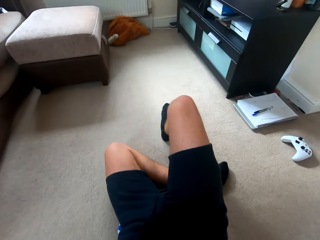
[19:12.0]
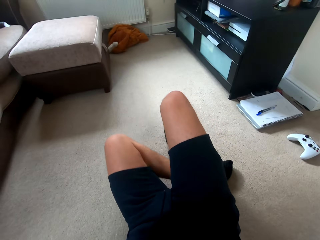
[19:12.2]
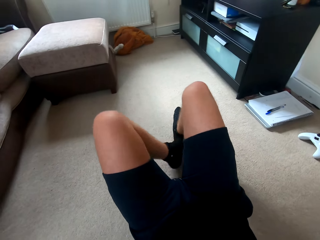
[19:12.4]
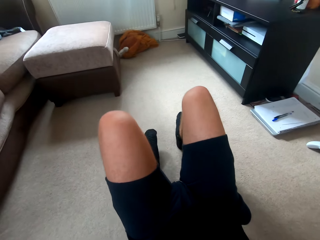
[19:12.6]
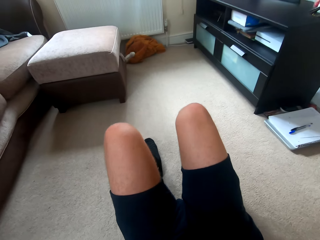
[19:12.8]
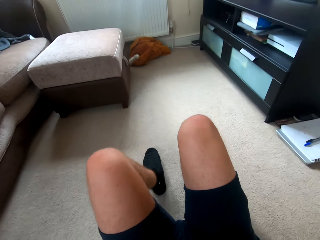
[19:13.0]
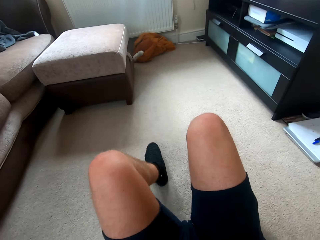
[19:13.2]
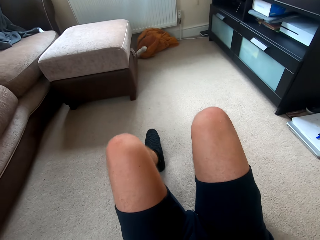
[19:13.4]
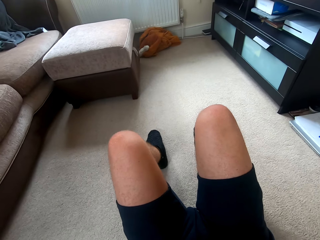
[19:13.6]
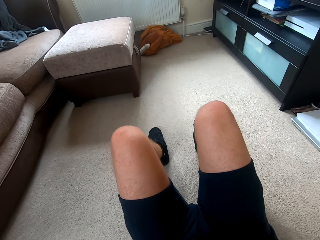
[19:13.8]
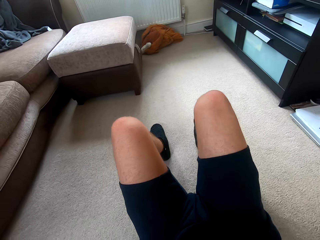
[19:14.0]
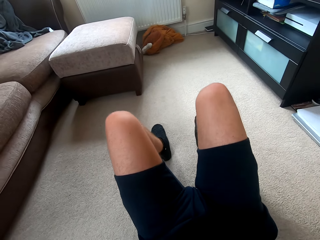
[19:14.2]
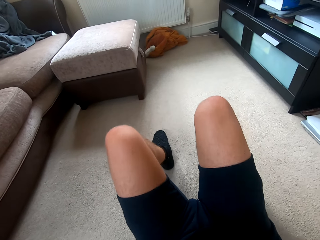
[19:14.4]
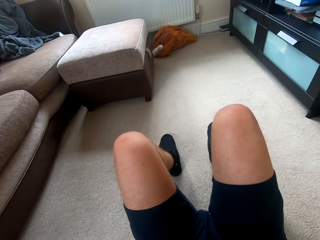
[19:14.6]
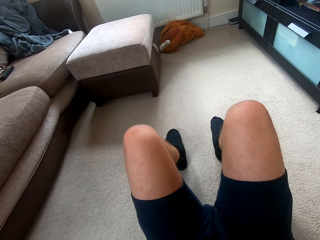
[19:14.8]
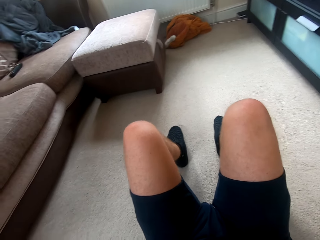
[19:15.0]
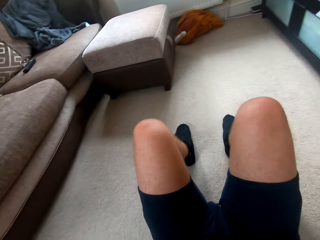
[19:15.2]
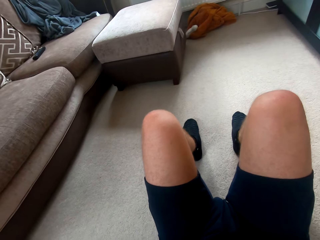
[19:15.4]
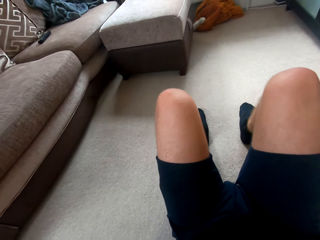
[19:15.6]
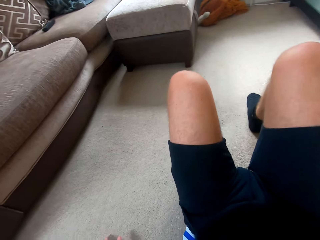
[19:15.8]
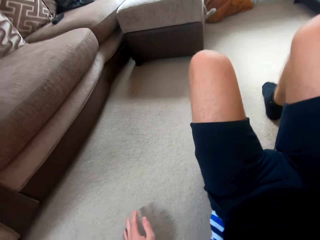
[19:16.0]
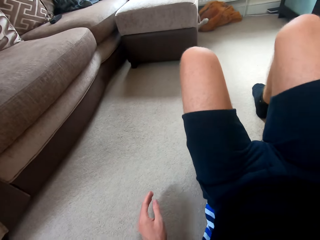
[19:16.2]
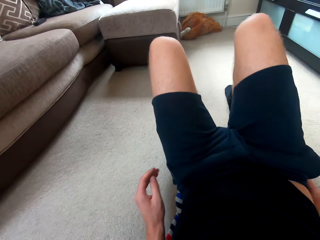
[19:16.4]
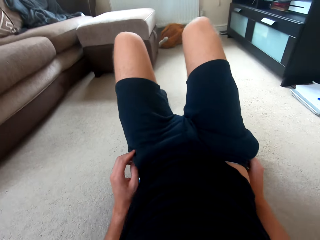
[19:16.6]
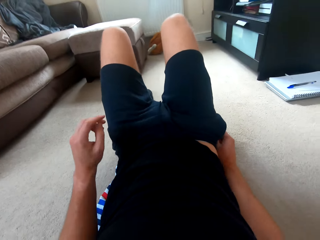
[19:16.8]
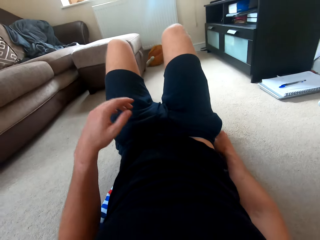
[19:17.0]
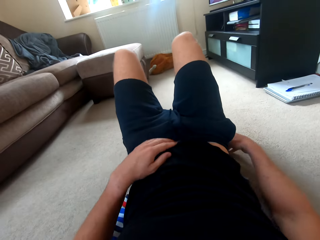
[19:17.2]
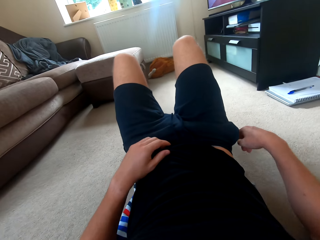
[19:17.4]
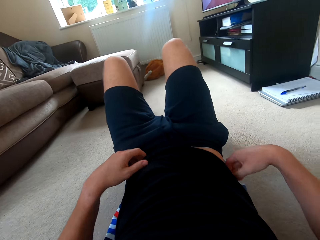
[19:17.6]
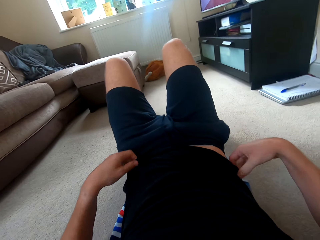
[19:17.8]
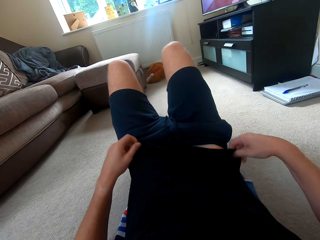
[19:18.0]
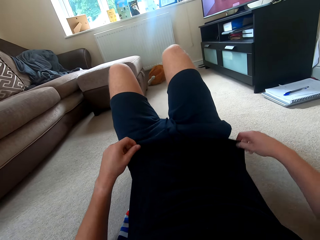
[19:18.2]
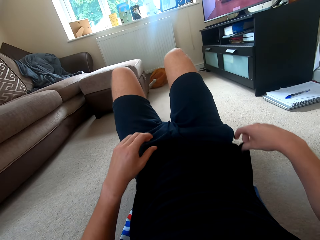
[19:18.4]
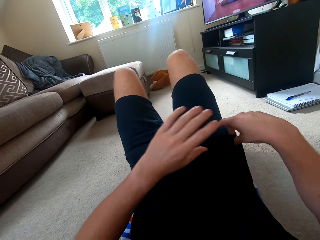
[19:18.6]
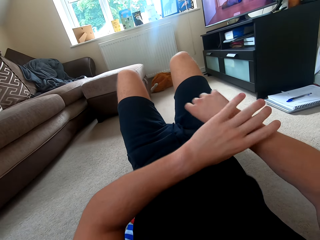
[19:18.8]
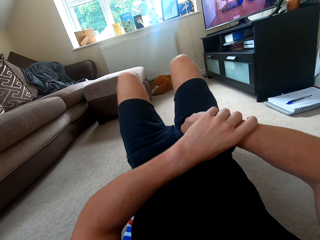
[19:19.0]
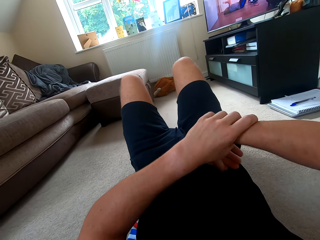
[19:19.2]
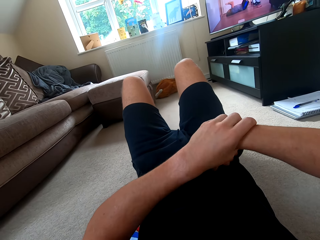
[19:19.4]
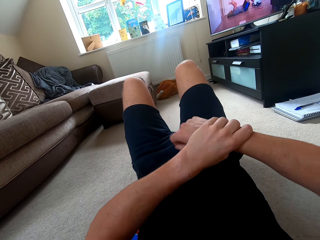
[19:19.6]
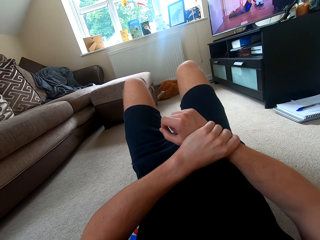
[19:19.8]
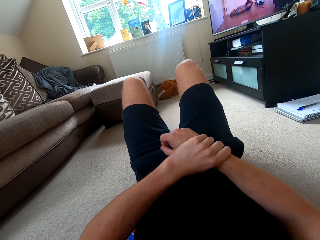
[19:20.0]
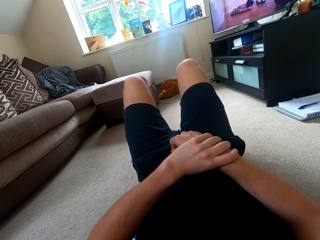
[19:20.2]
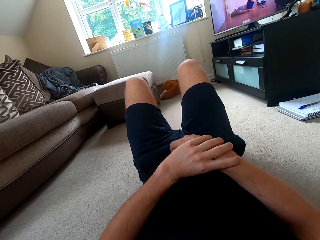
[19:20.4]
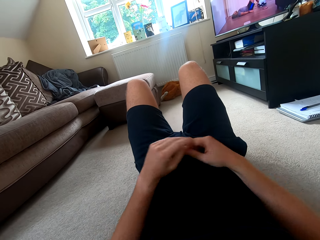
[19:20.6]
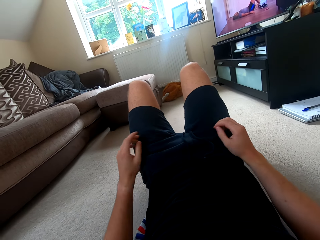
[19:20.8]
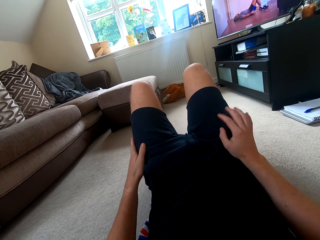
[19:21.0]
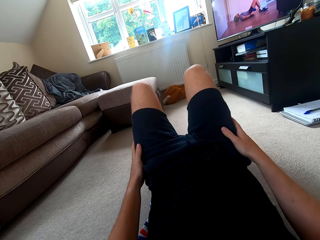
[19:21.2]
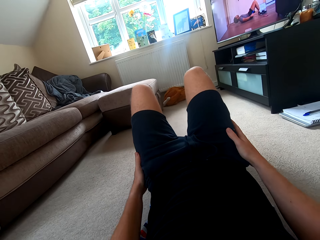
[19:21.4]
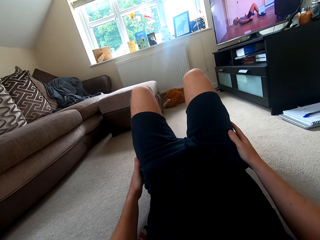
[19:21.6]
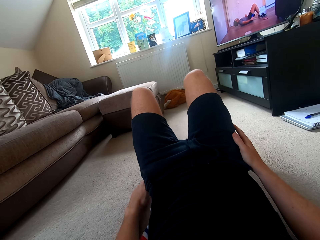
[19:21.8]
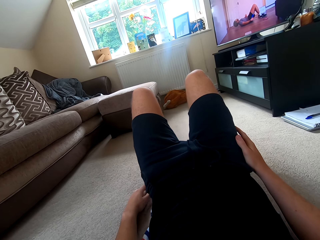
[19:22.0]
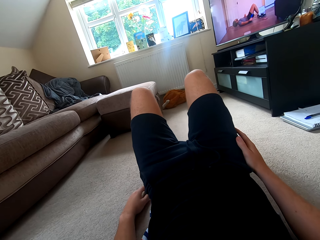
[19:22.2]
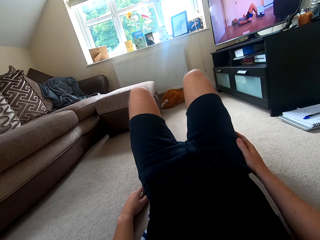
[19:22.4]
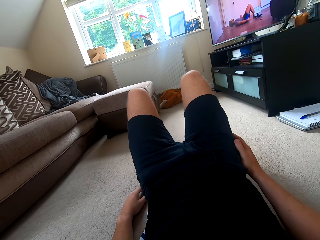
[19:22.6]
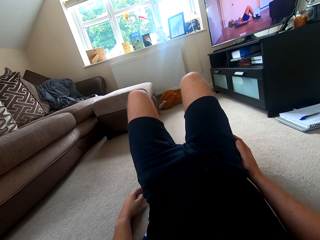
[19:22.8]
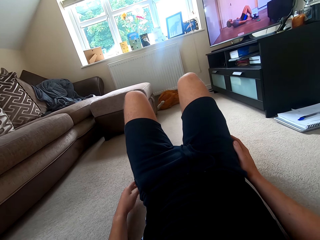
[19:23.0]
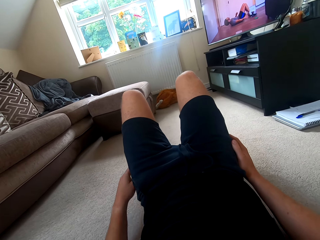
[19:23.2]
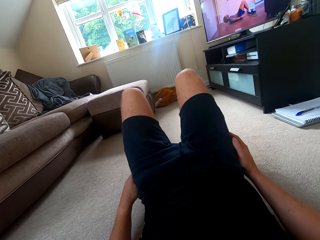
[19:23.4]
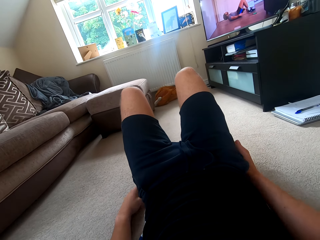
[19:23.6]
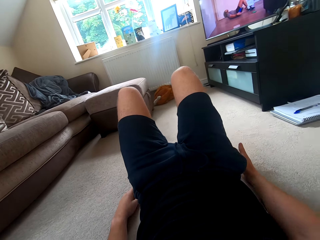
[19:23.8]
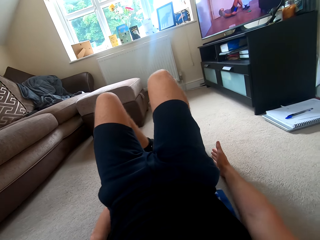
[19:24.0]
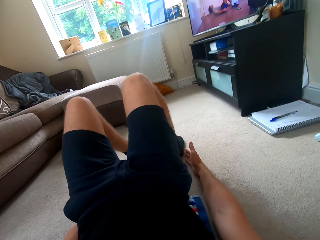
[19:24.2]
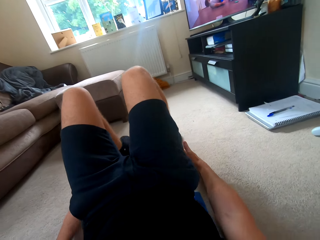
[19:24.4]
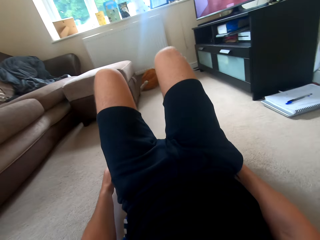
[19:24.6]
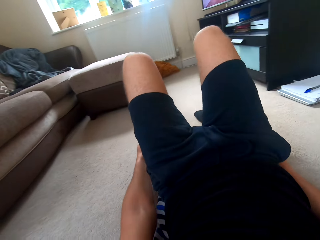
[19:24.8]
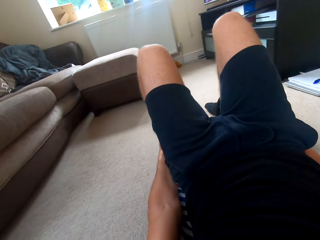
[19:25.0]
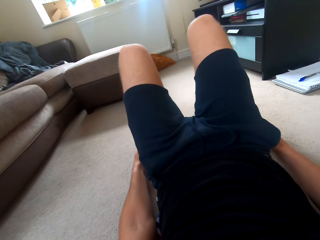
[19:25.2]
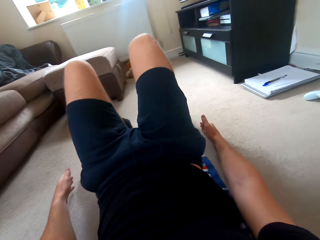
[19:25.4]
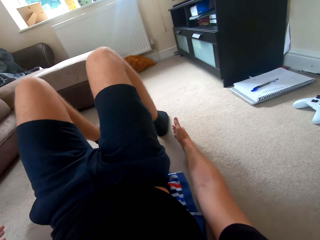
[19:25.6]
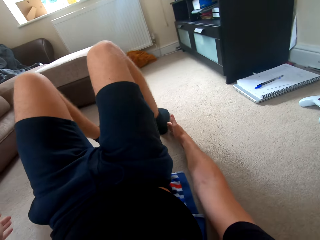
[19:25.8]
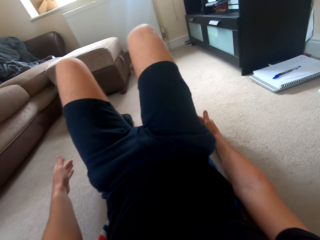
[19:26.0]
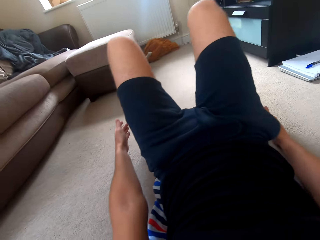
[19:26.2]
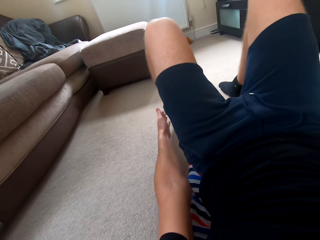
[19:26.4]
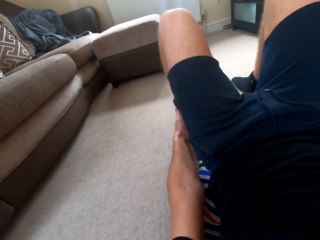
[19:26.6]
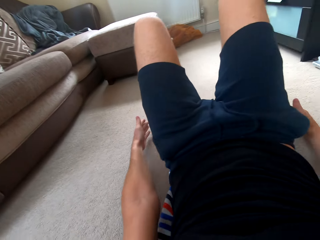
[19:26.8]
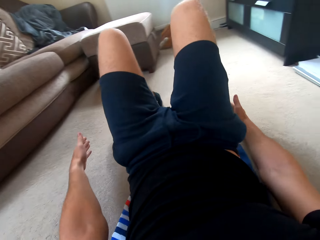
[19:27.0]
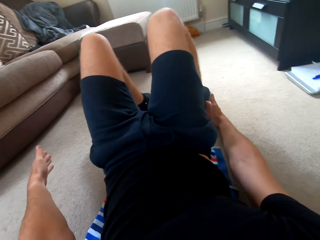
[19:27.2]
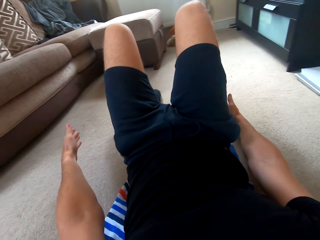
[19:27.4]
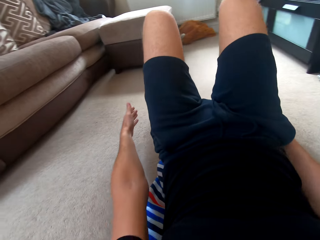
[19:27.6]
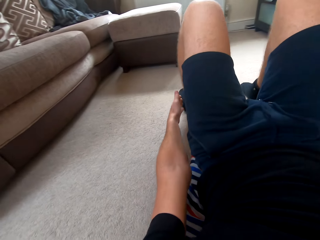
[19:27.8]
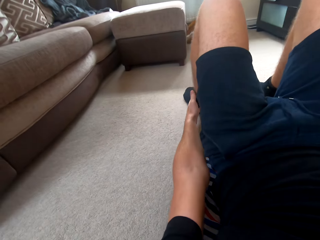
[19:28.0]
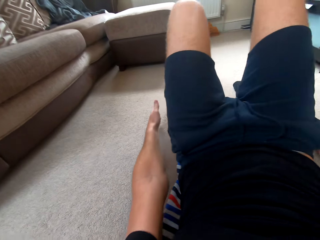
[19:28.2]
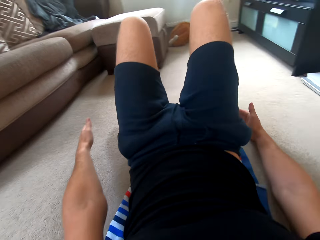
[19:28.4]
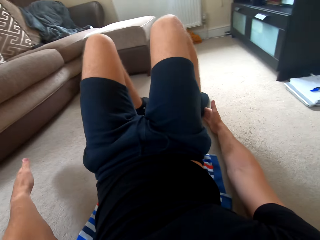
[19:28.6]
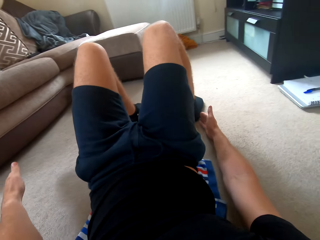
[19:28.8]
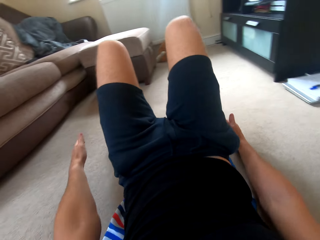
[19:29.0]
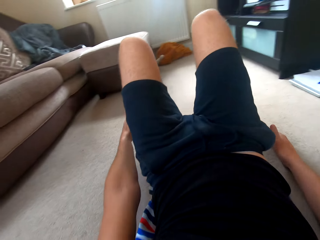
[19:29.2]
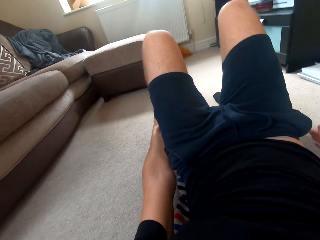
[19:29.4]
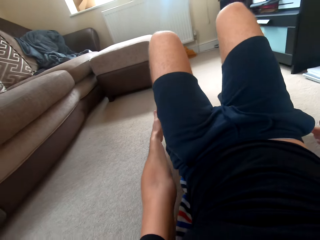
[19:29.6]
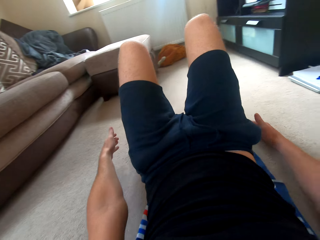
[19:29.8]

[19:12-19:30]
The camera wearer does back planks.
